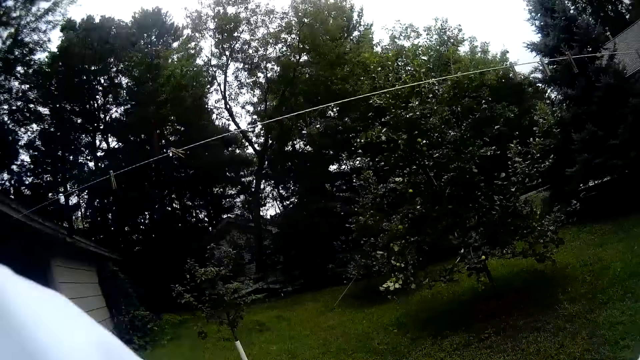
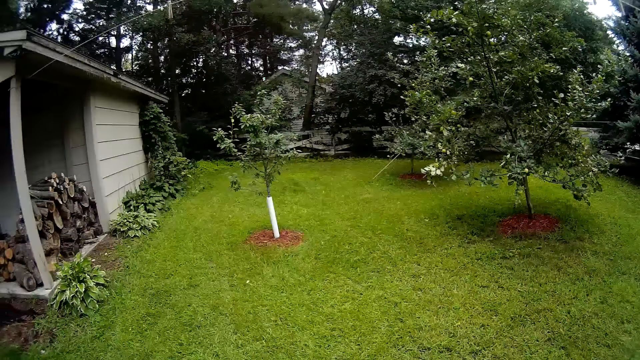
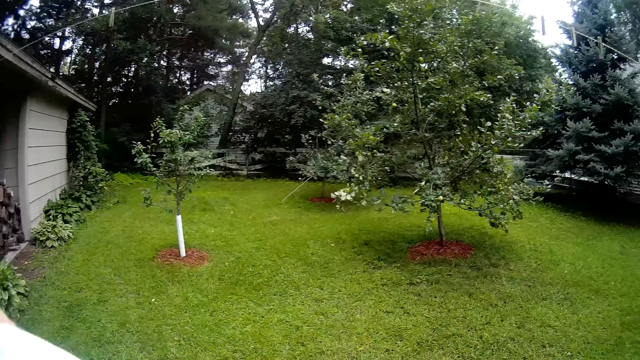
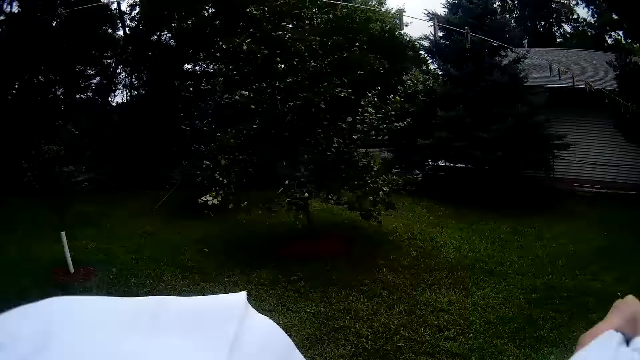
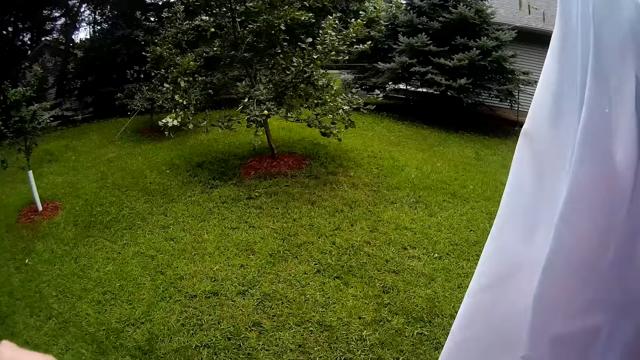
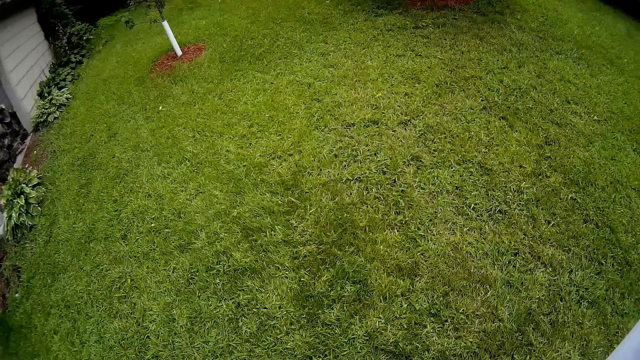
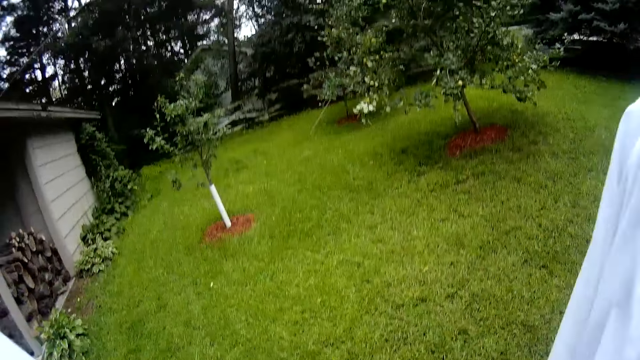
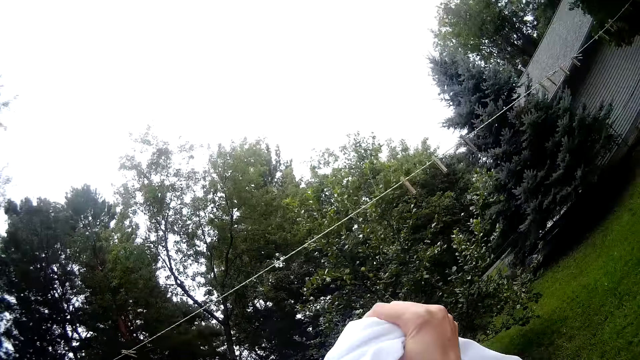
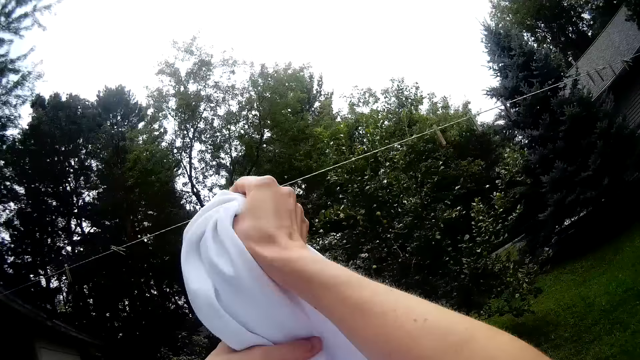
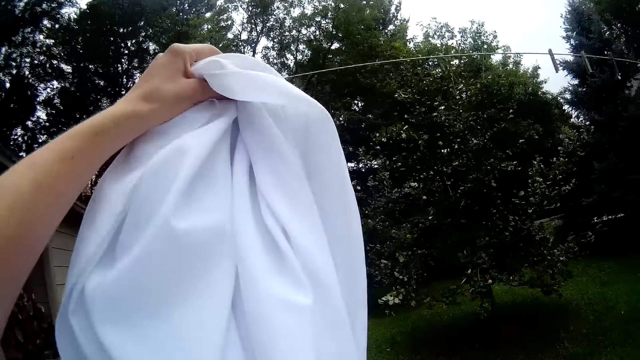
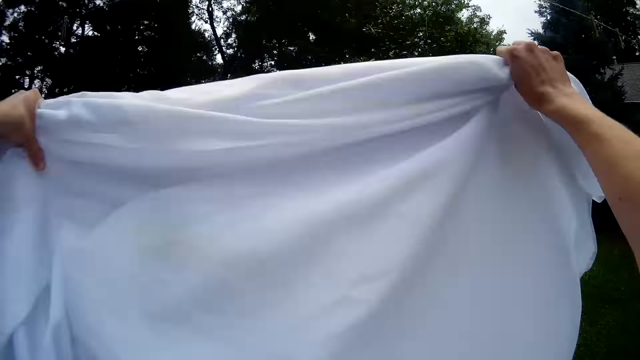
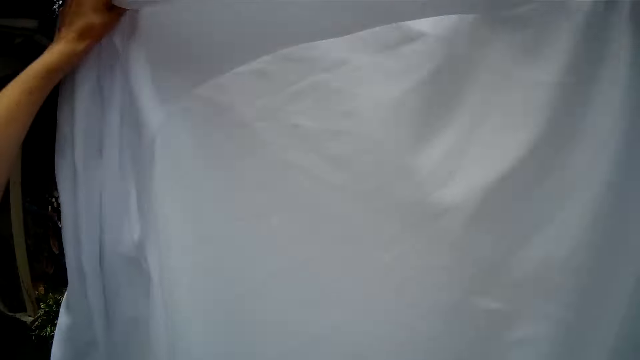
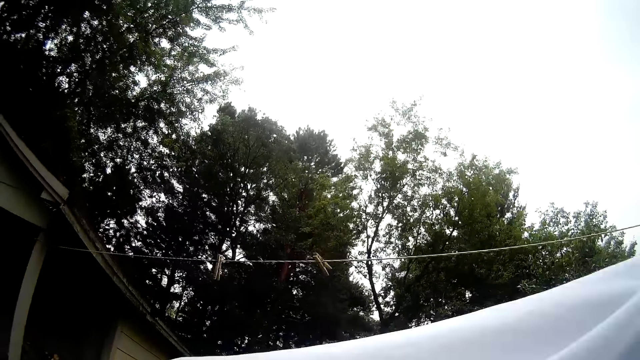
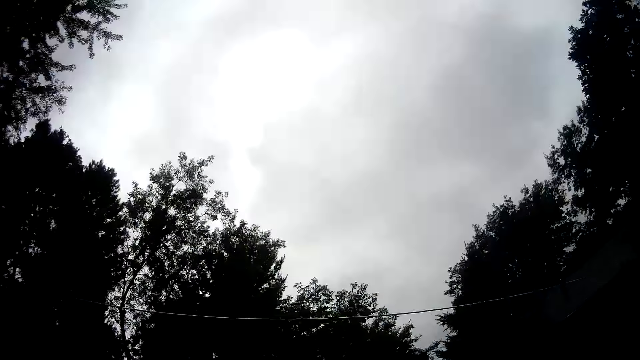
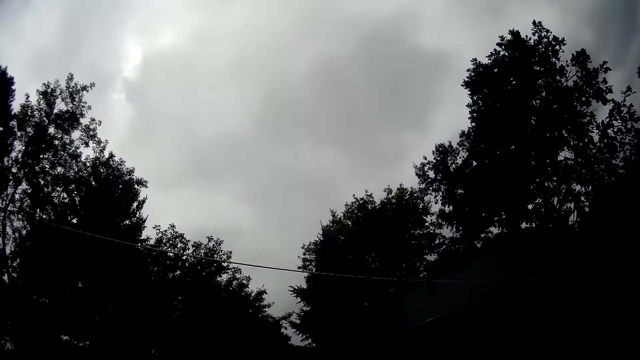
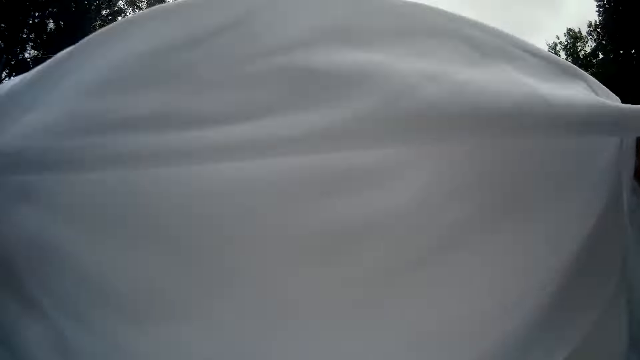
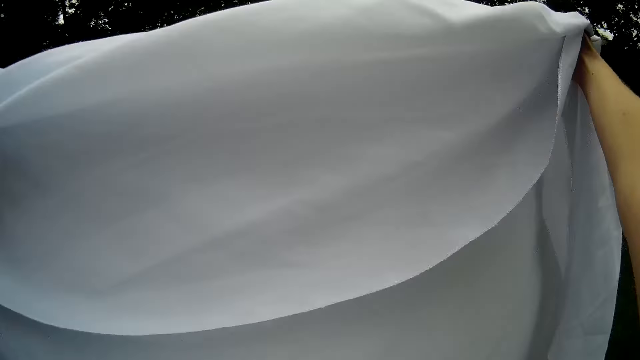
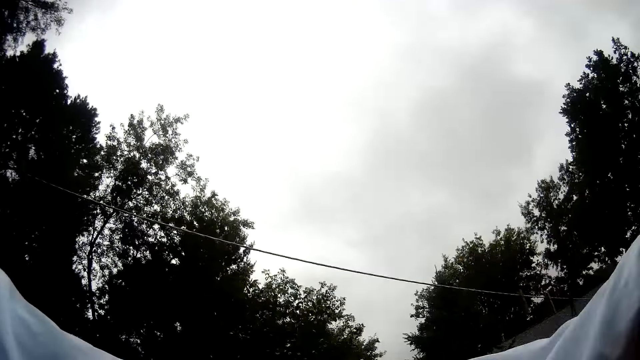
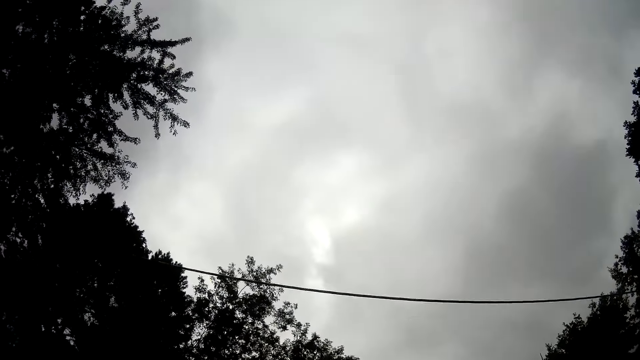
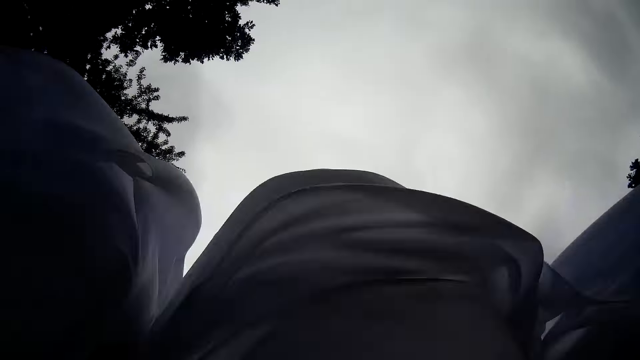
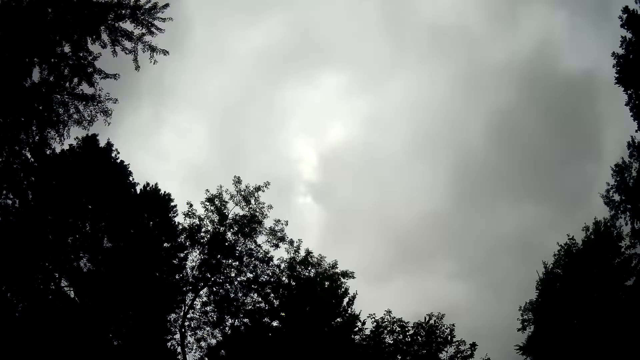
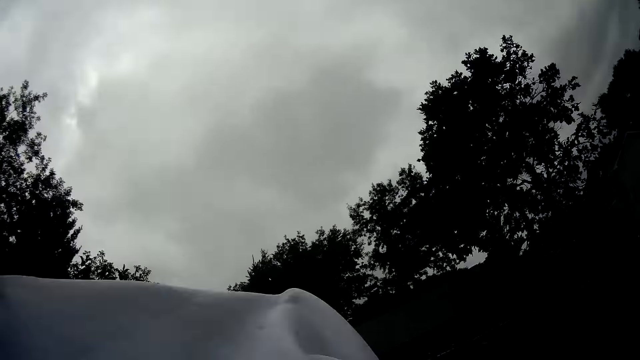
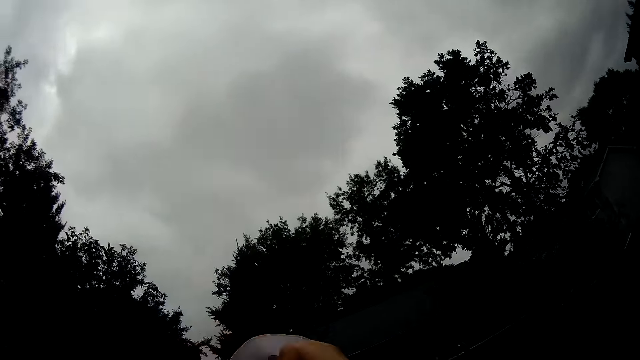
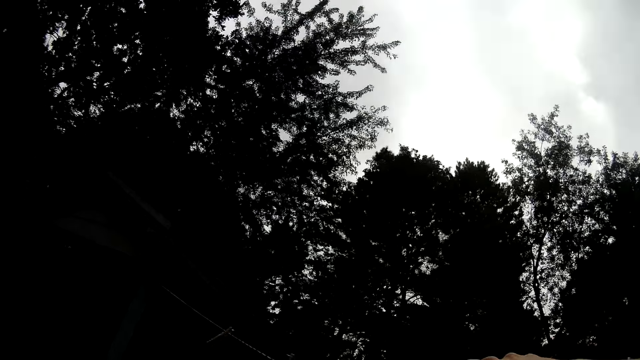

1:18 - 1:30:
The camera wearer spreads the cloth on a rope.

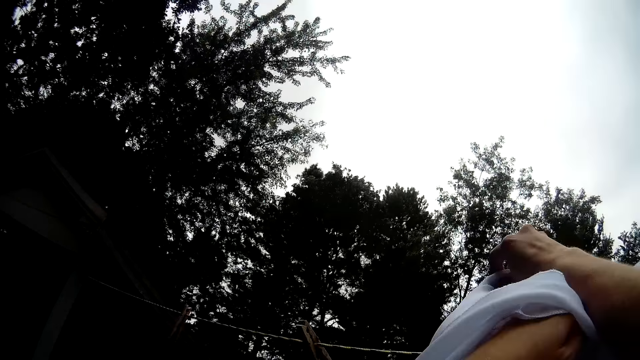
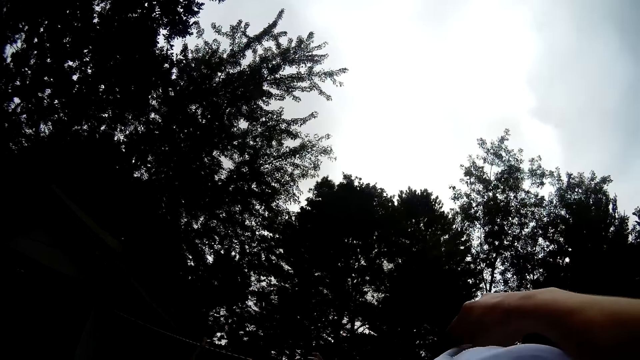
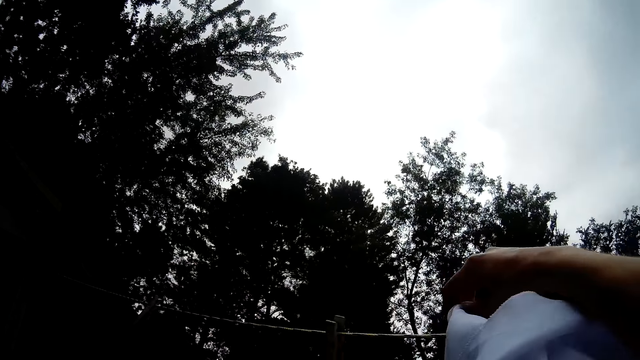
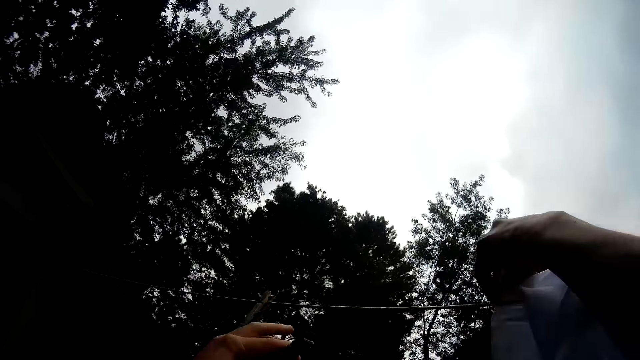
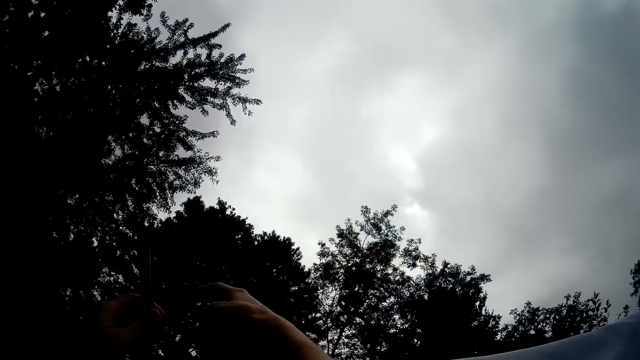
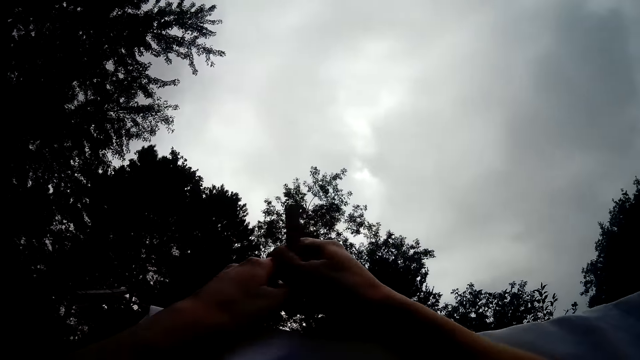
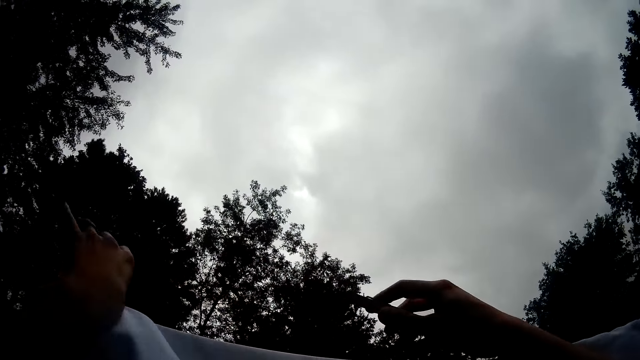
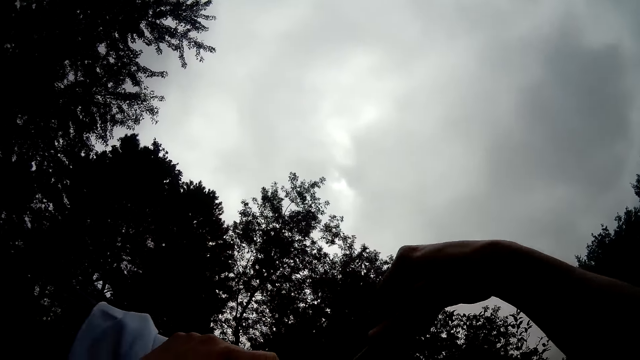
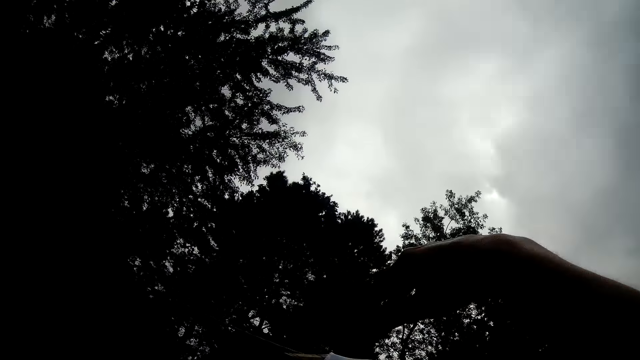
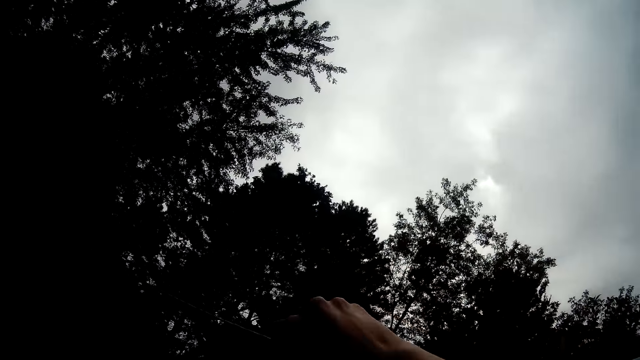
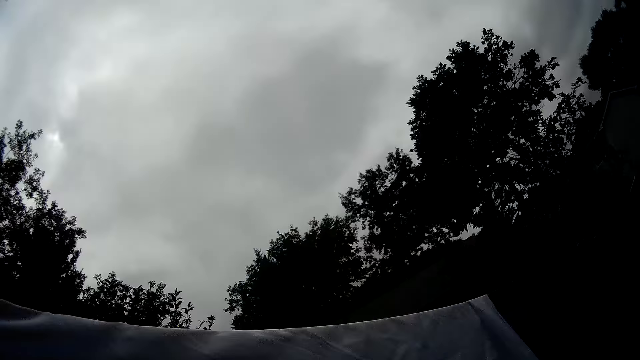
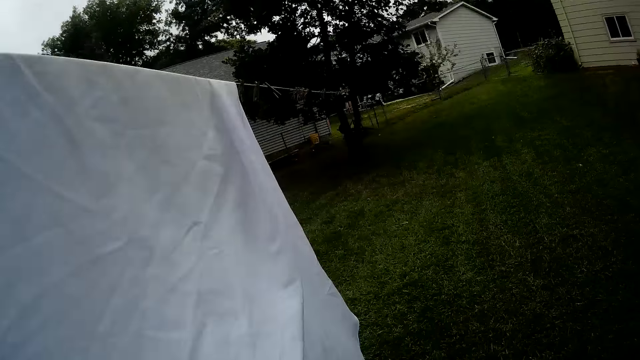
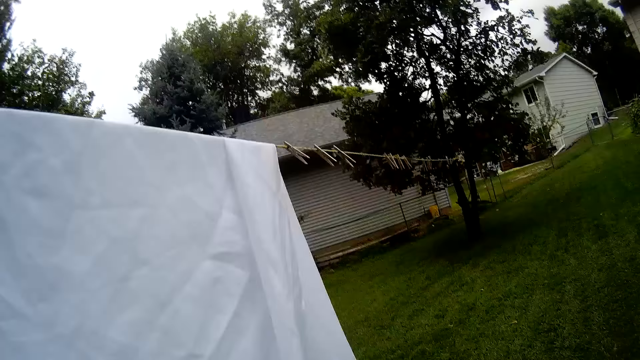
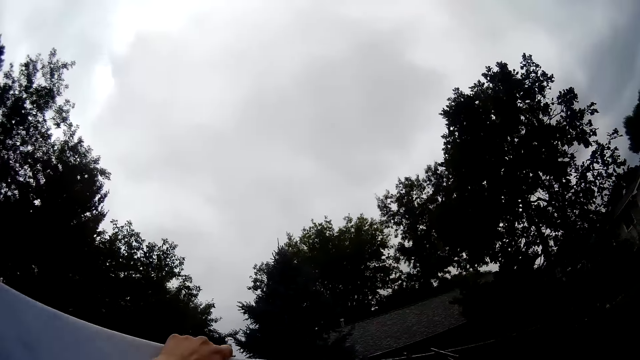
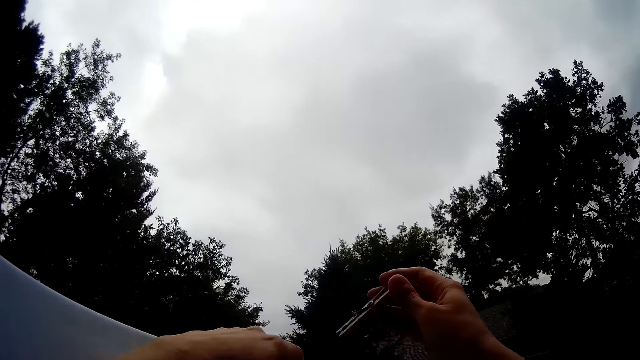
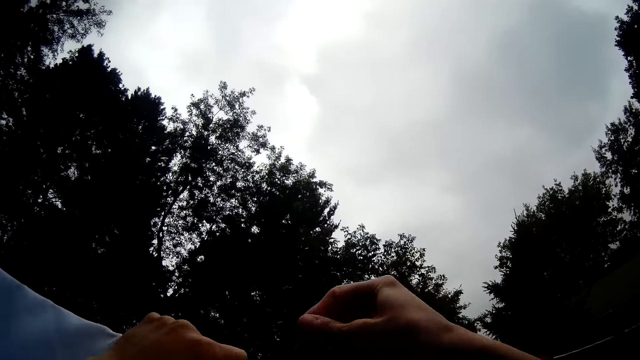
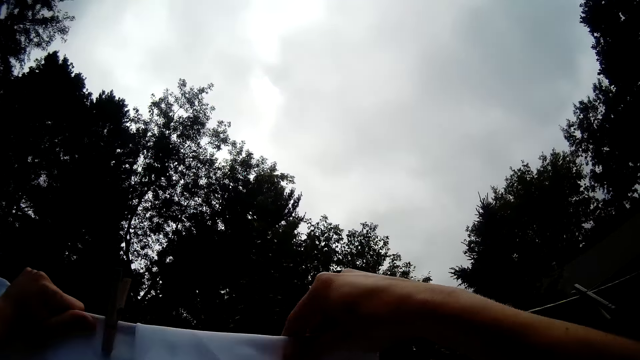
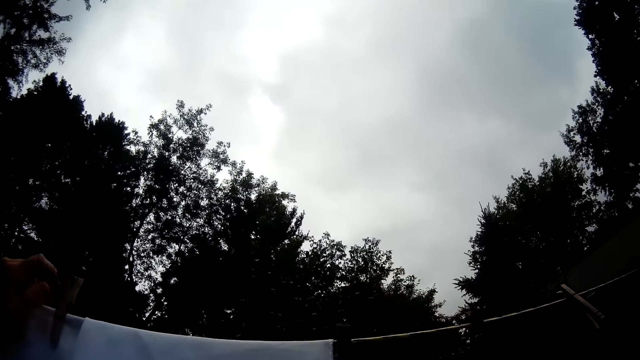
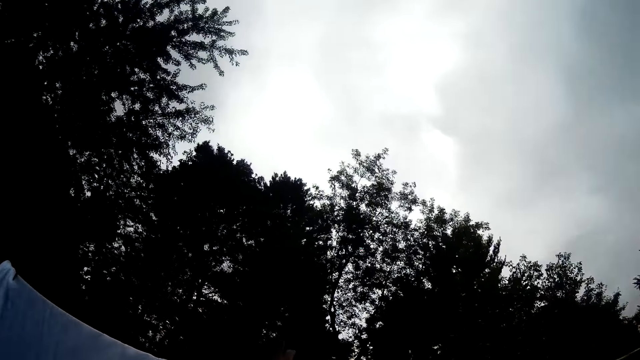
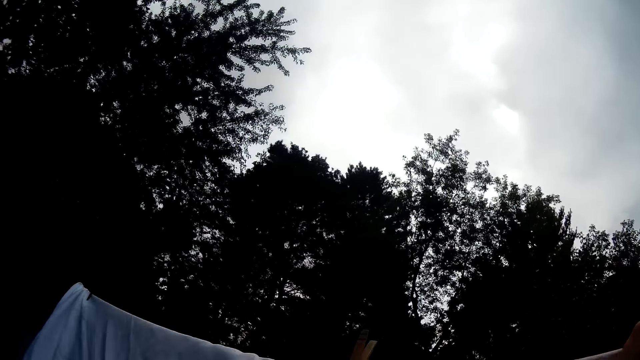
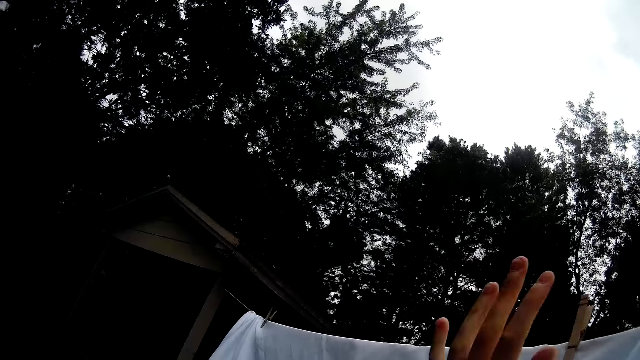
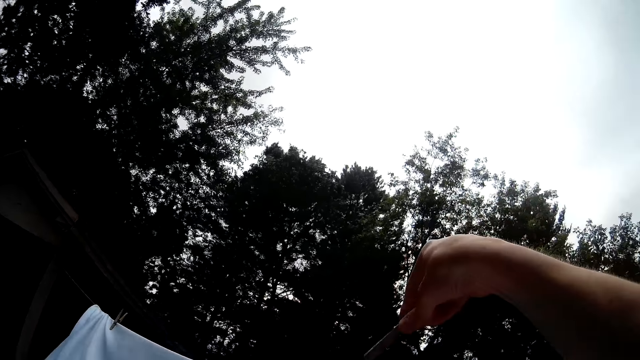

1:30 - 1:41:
The camera wearer hangs the cloth. They take a peg from the rope. They clip the cloth with the peg. They clip the cloth with the peg again. They take another peg from the rope. They clip the cloth with the peg.
